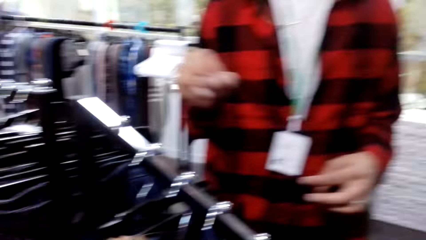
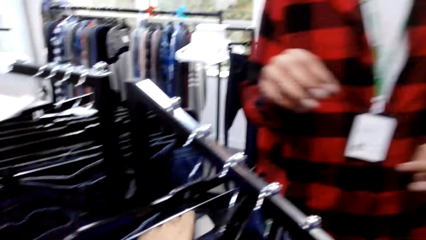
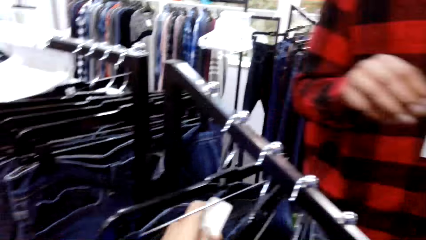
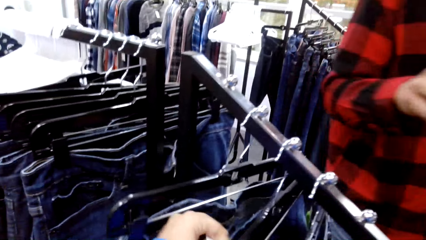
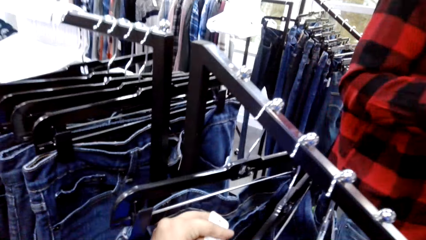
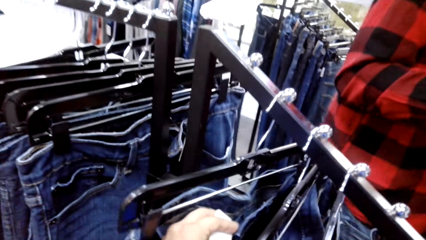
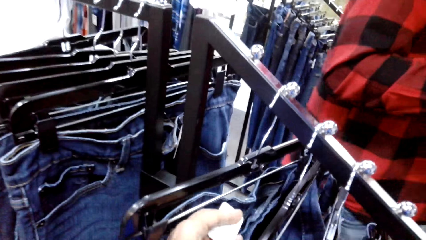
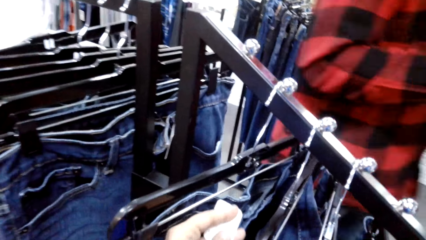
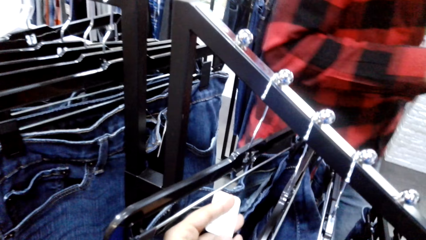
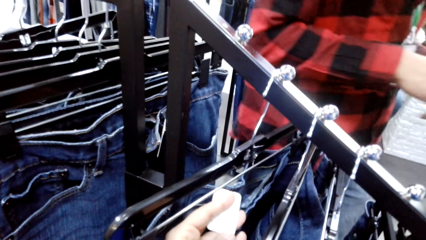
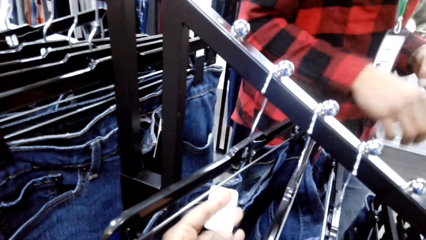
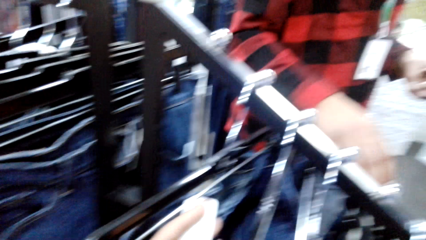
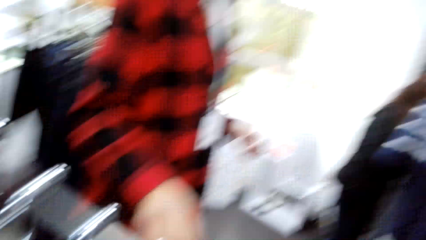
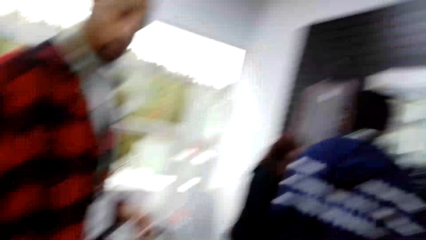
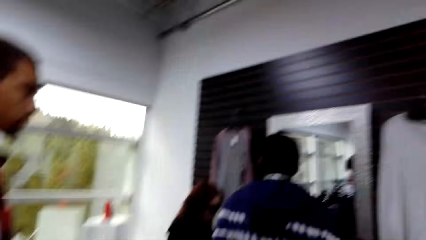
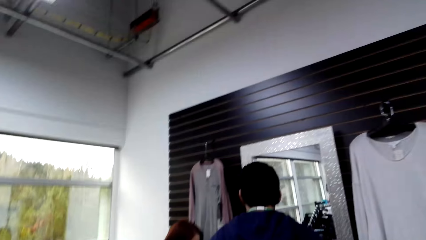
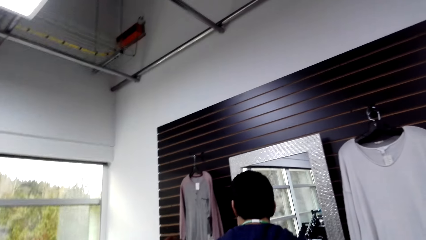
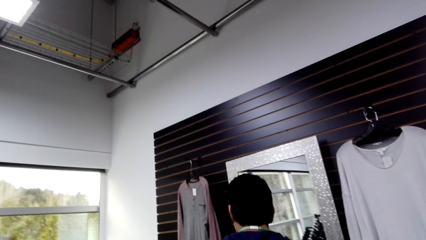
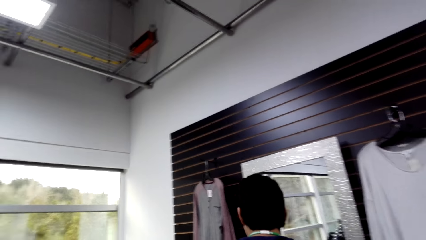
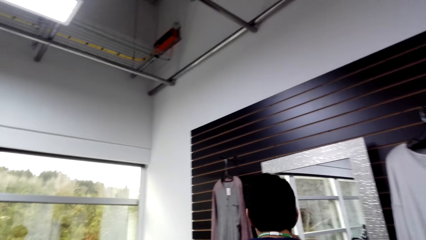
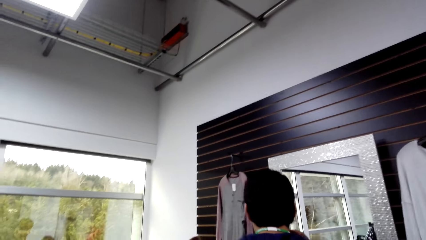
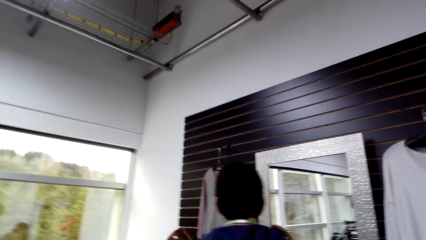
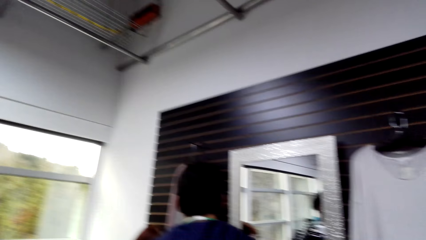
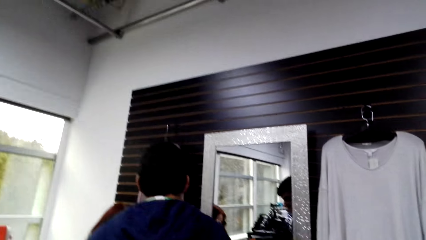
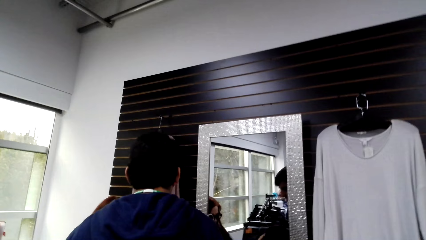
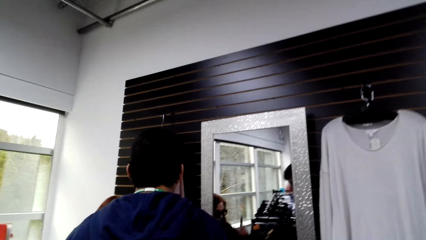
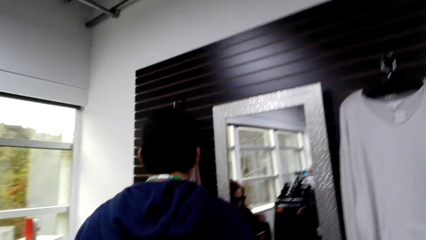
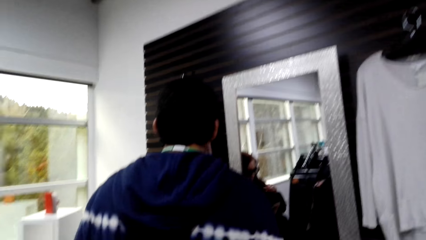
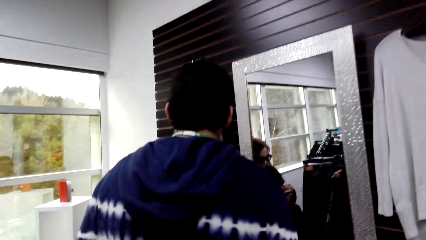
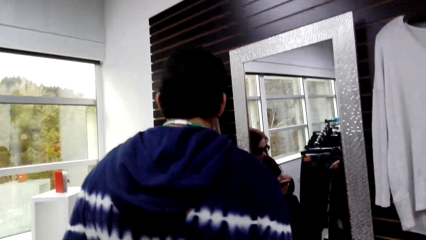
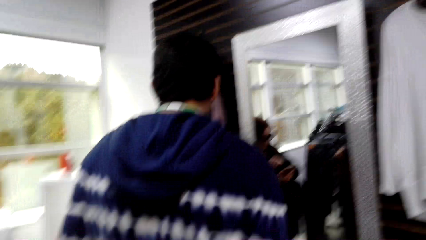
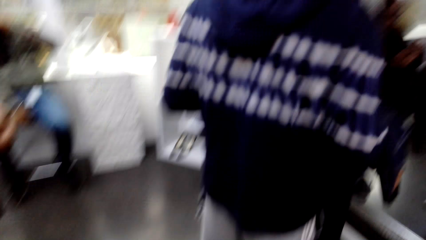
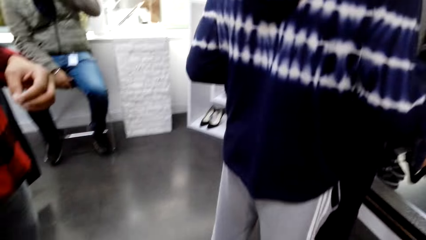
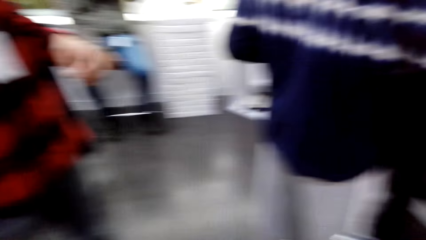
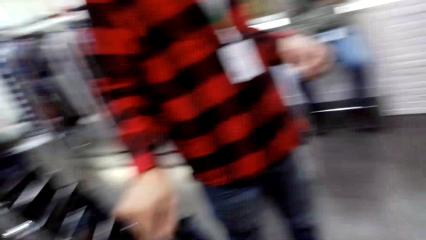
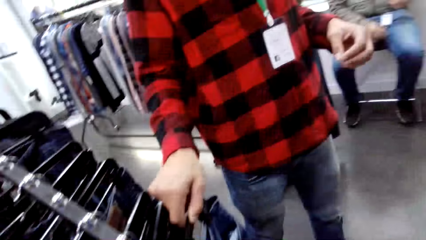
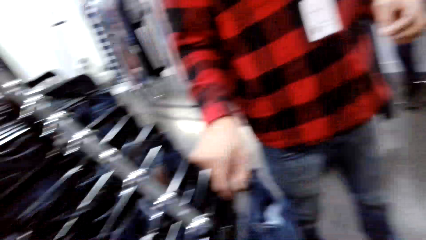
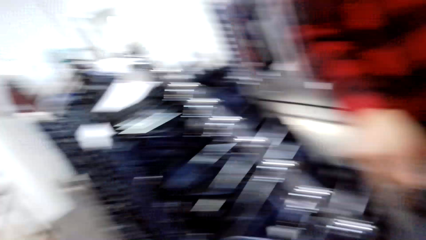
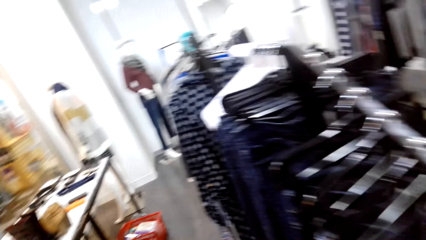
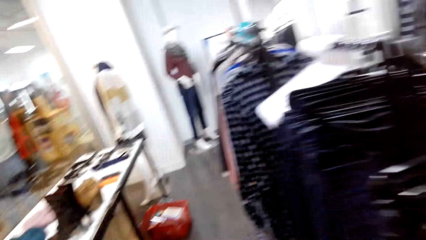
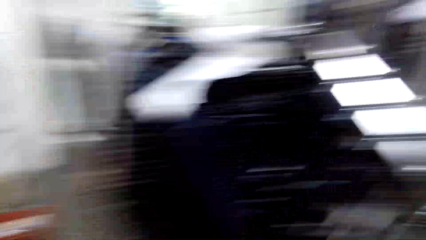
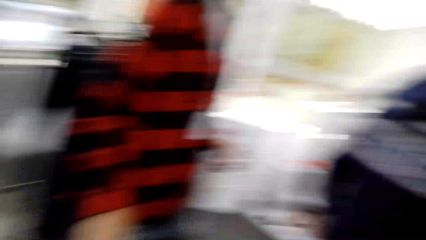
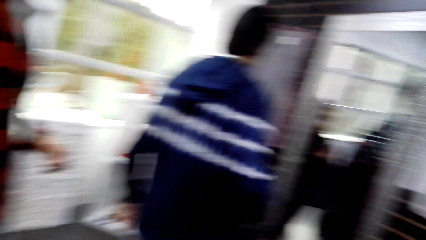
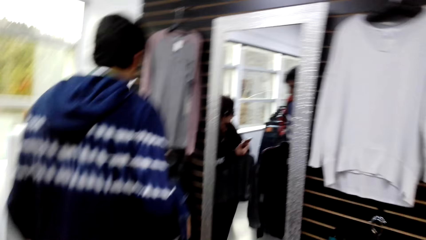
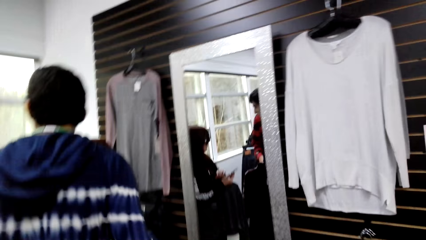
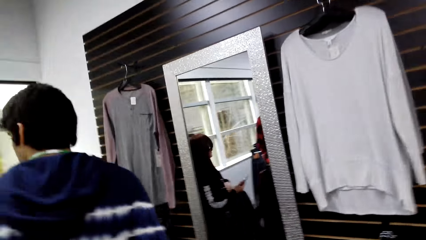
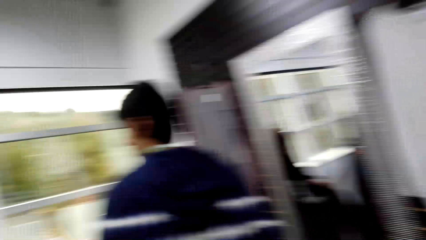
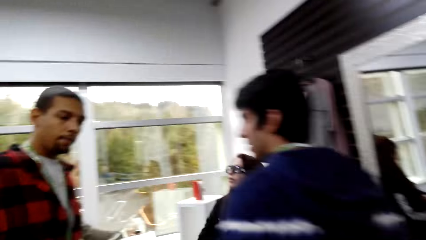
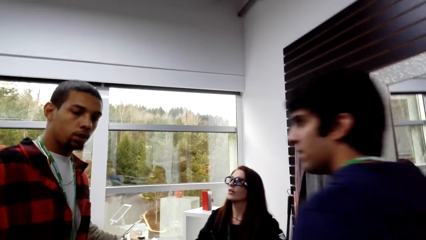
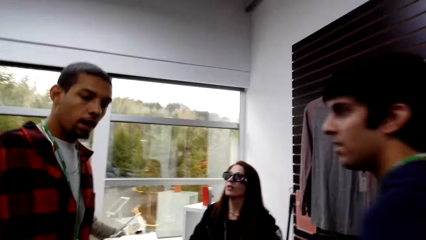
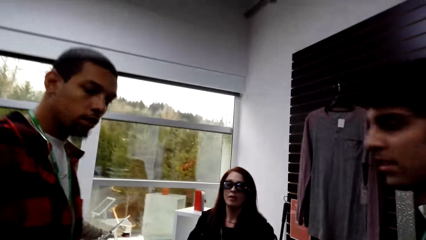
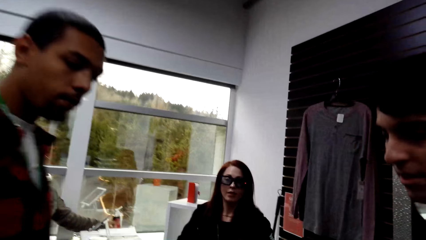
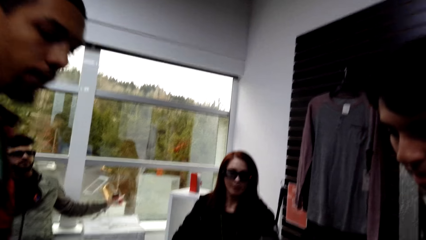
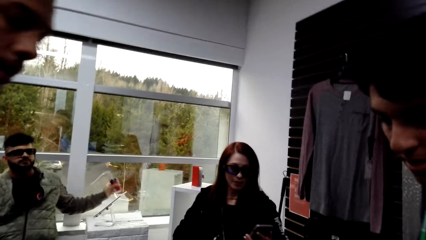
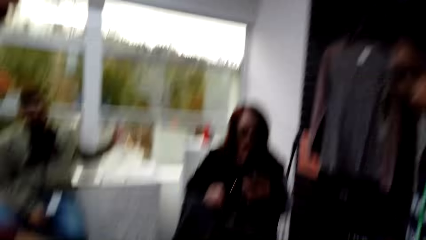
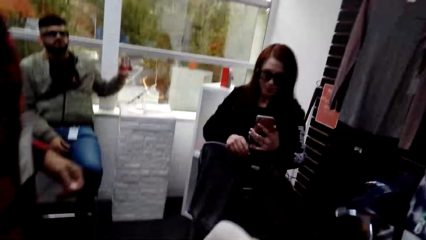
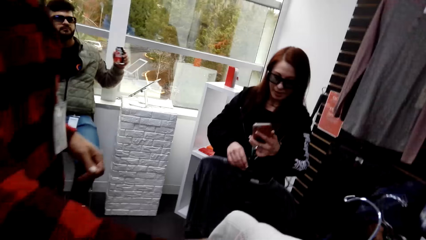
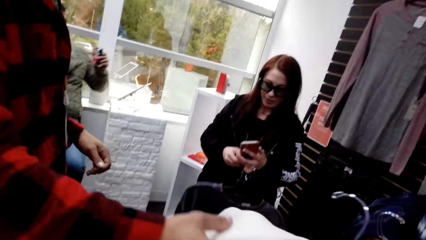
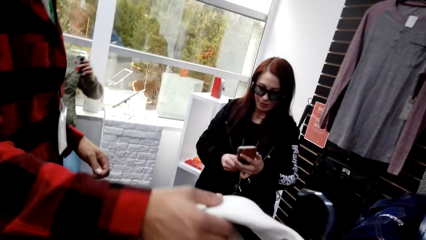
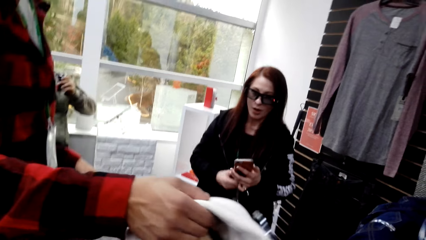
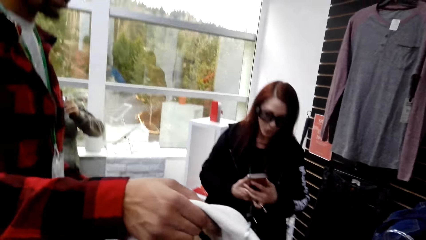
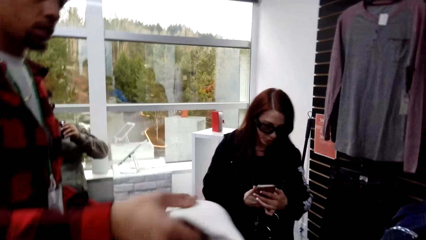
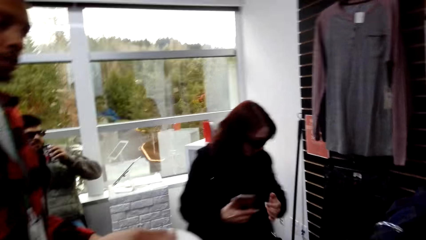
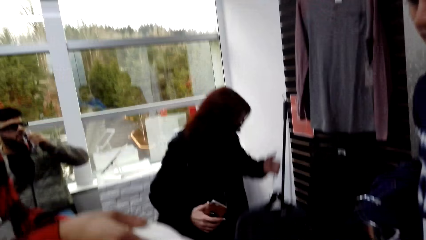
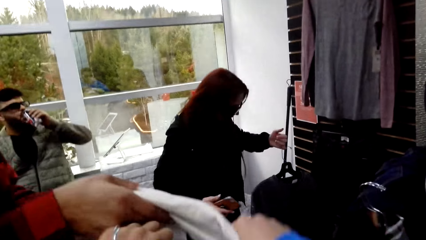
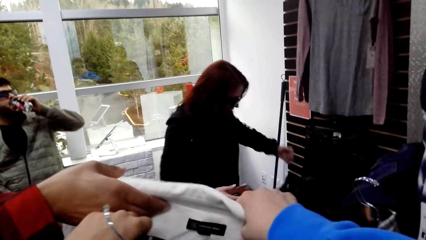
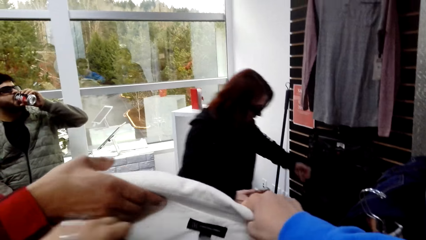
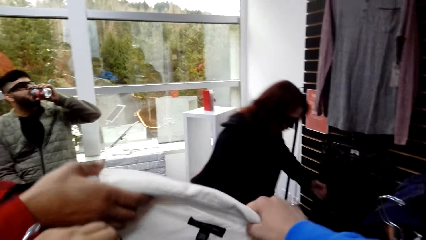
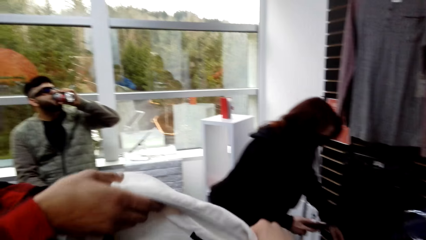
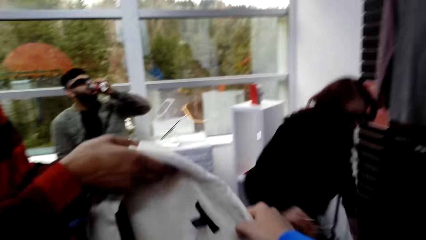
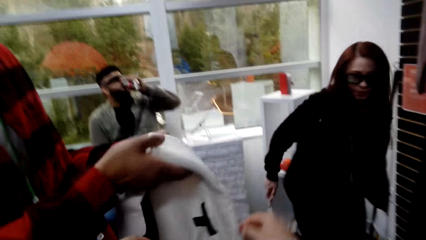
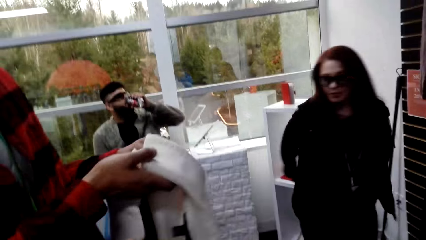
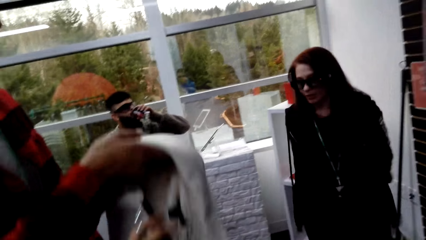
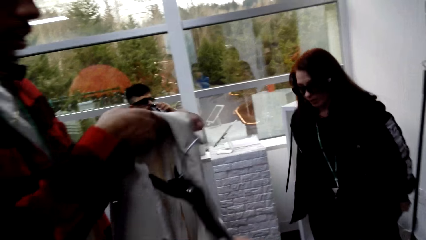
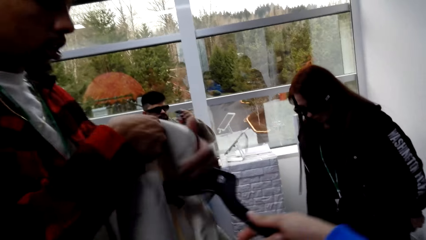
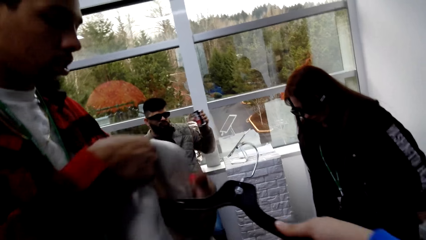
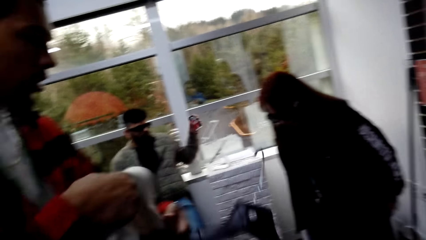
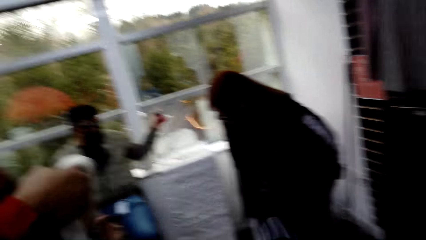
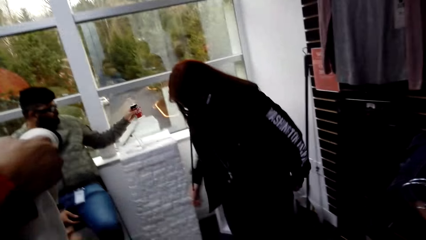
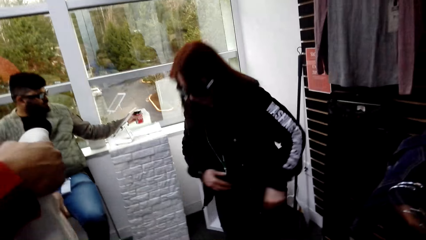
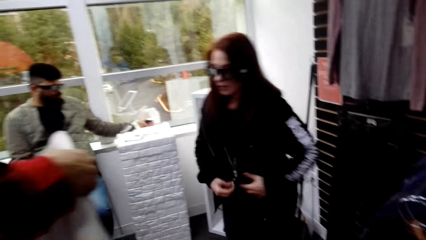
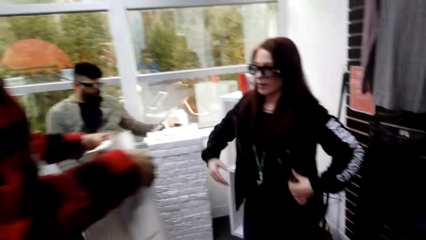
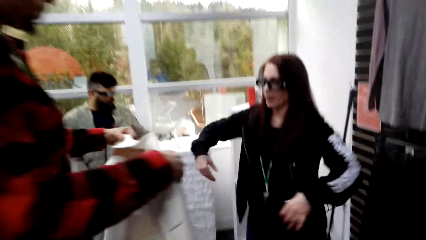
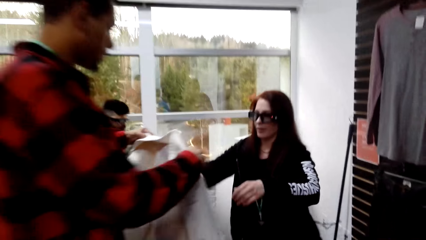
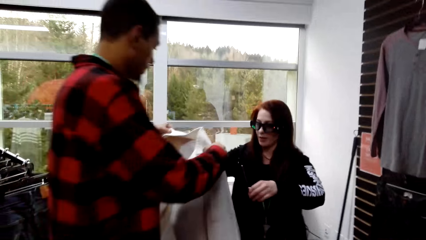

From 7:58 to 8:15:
The camera wearer looks around the show room. The camera wearer and a man walk around the show room. The man stares at the camera wearer. A woman stares at the camera wearer. The man picks the cloth from the camera wearer. The camera wearer hands over the cloth to the man.
